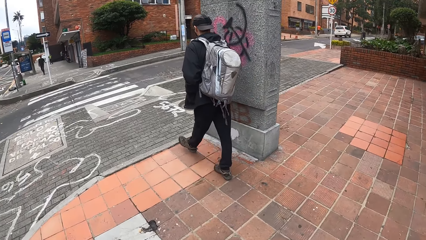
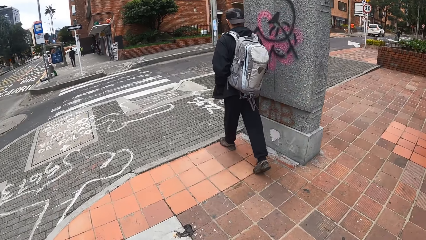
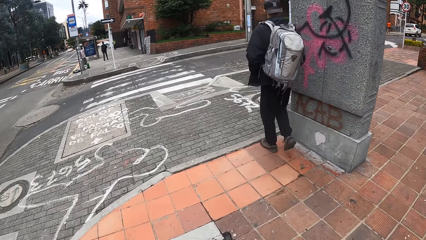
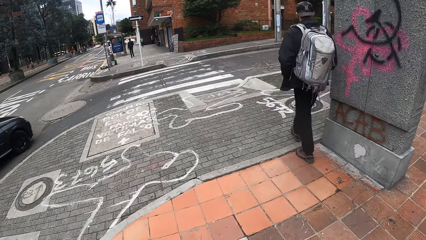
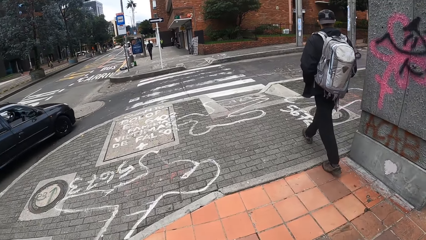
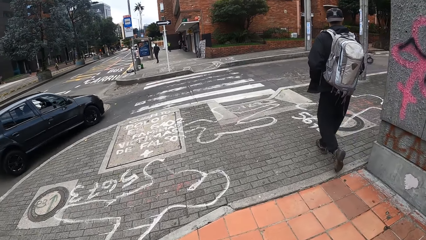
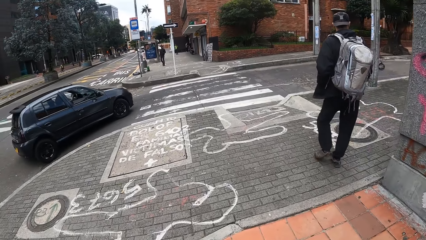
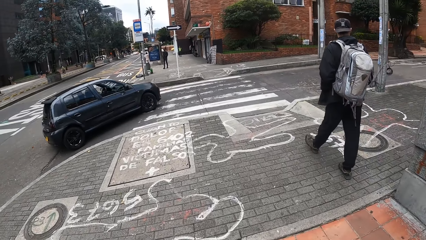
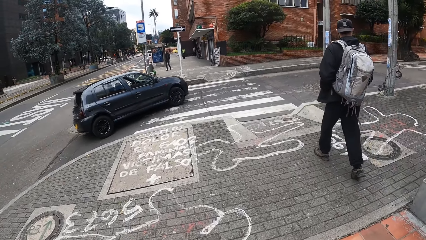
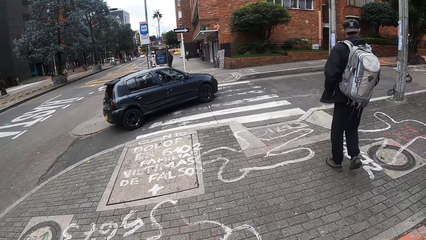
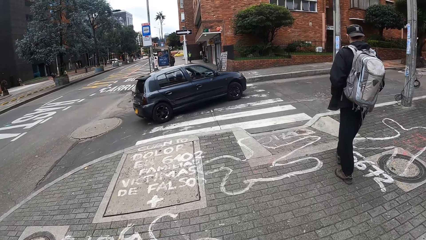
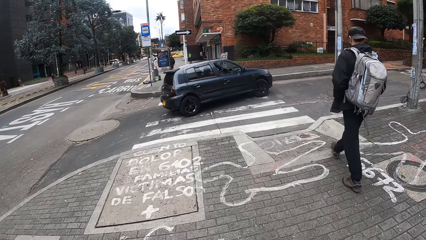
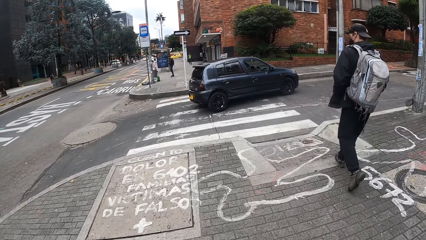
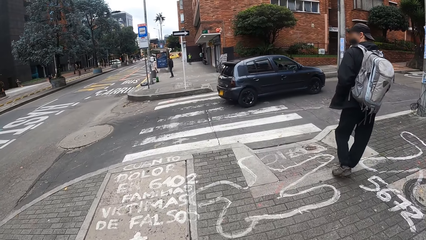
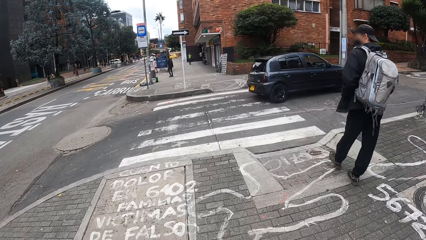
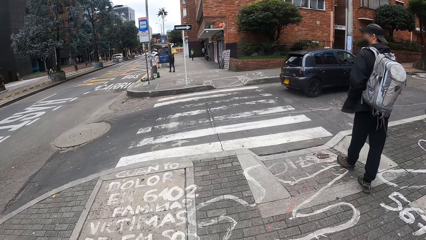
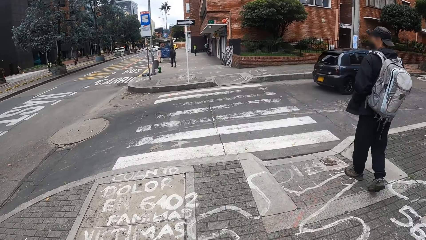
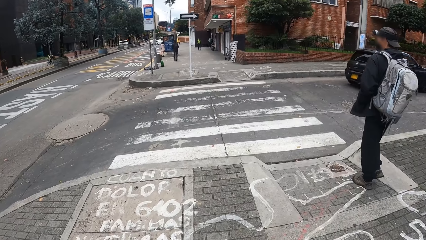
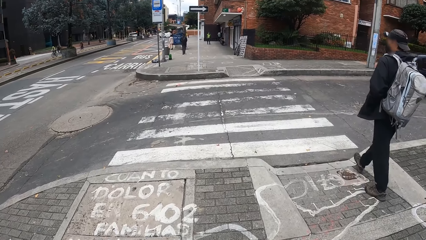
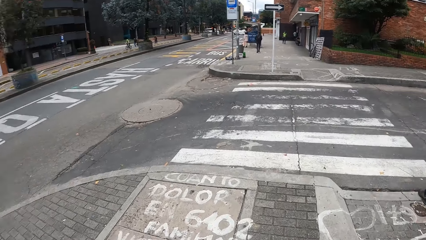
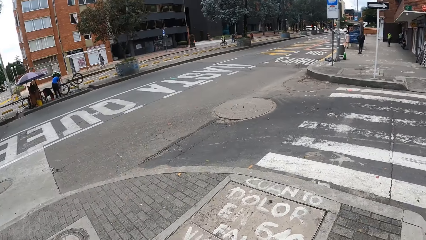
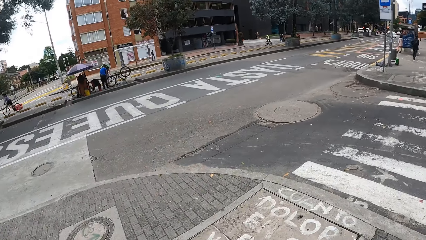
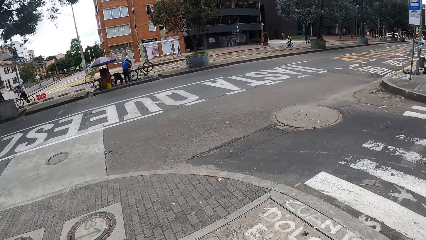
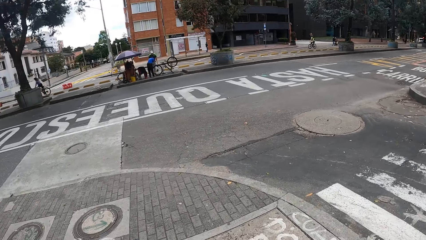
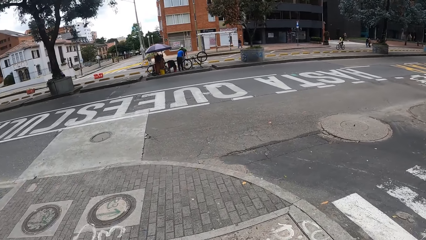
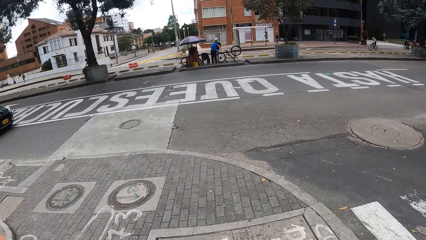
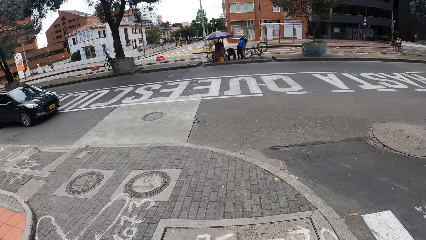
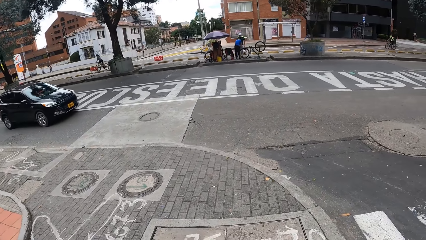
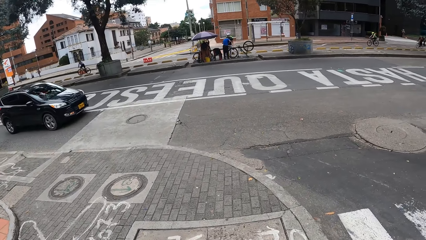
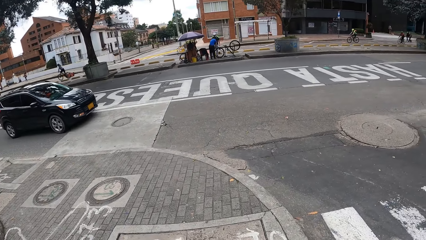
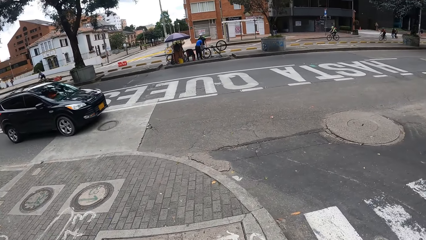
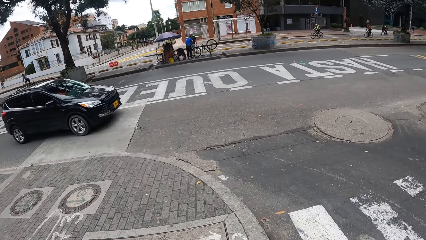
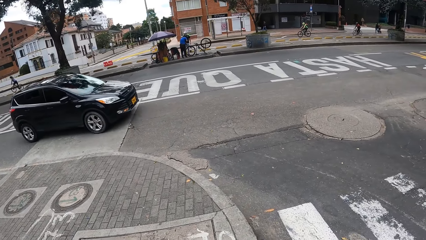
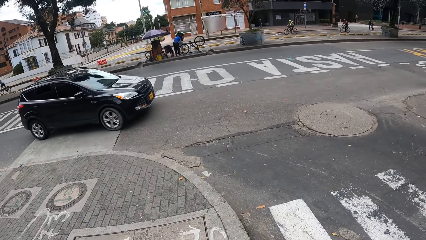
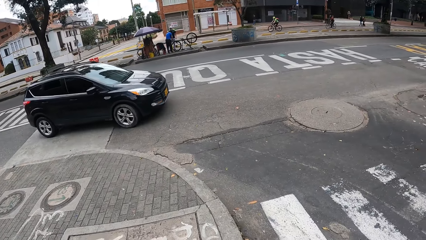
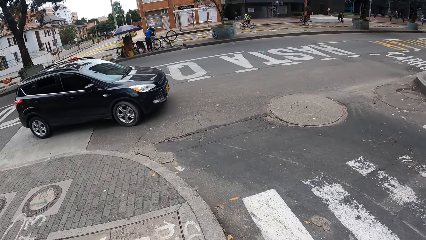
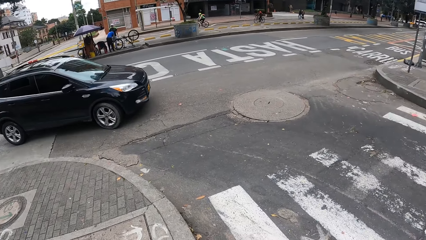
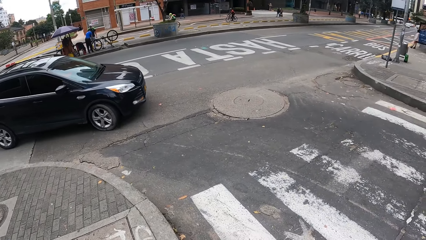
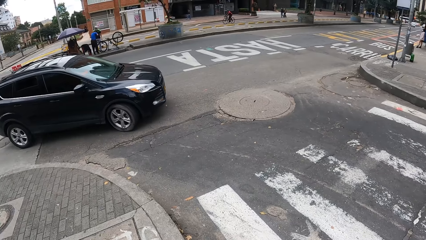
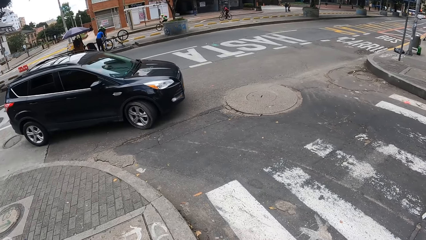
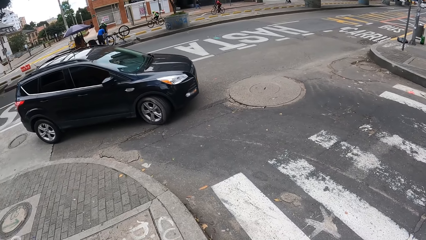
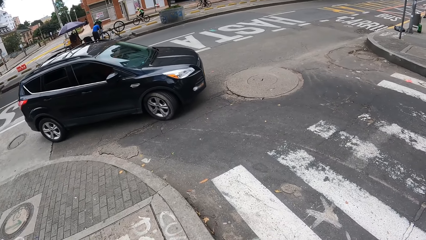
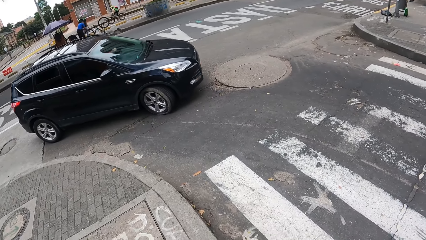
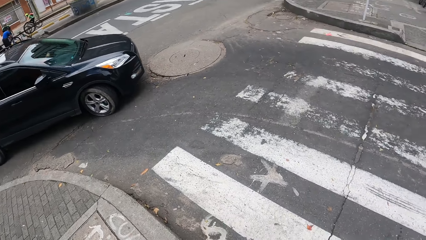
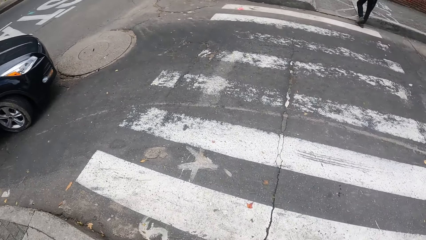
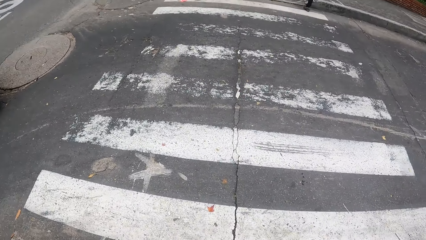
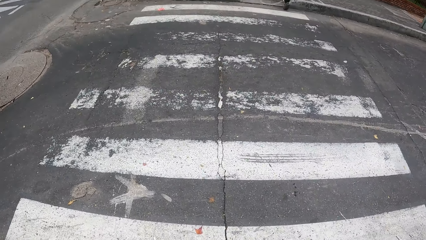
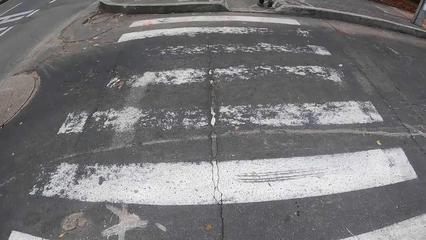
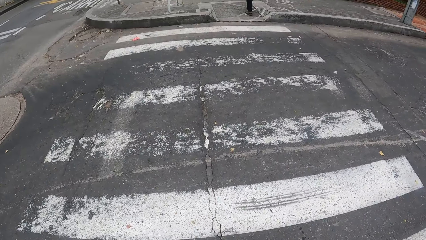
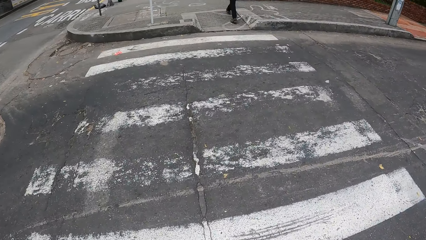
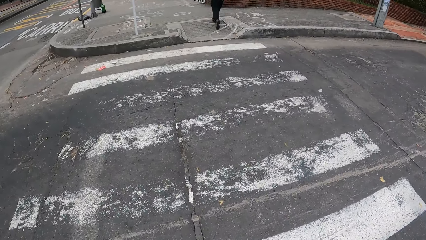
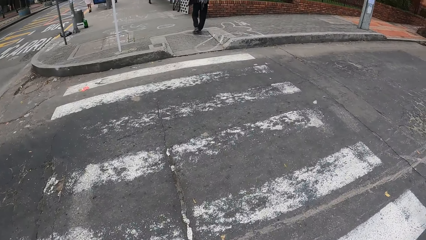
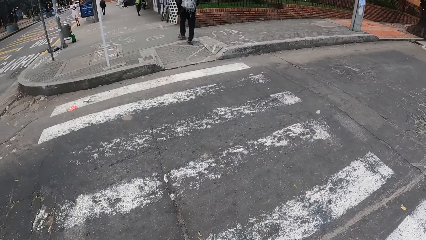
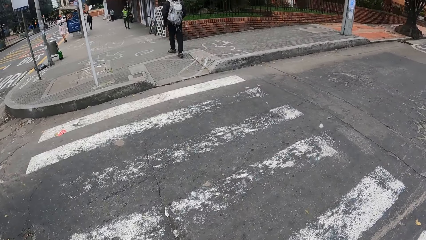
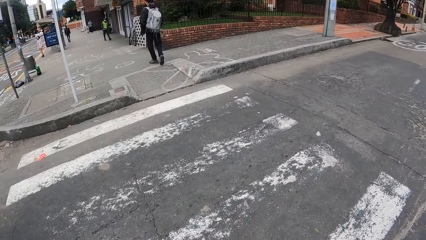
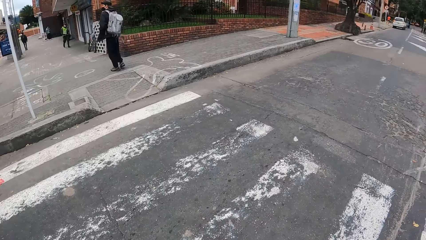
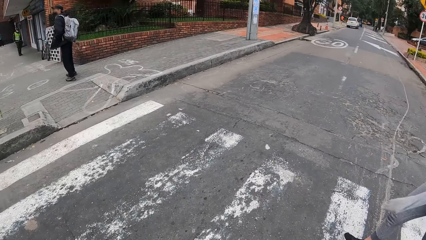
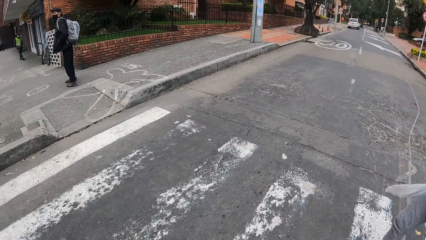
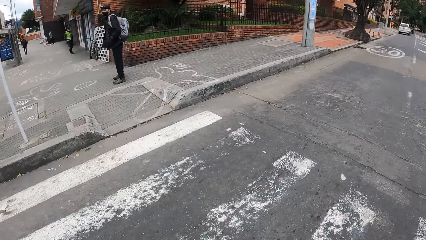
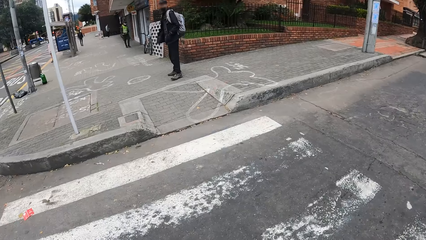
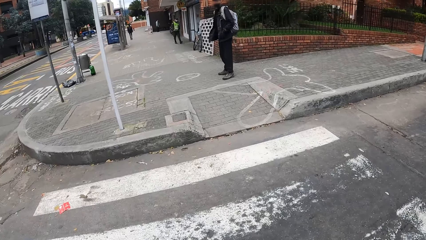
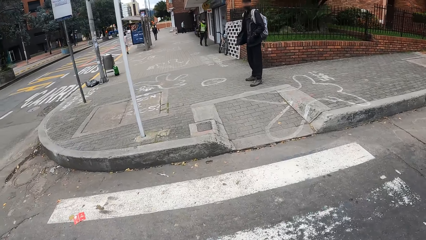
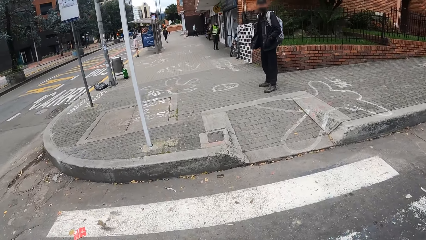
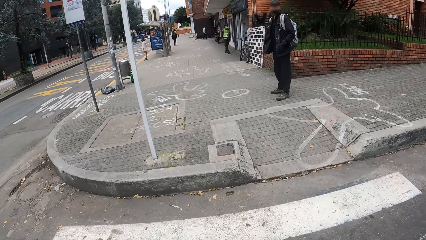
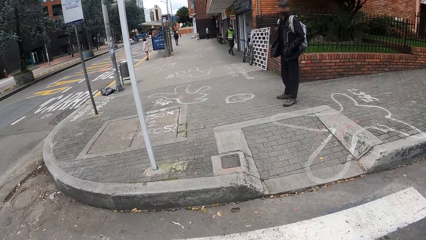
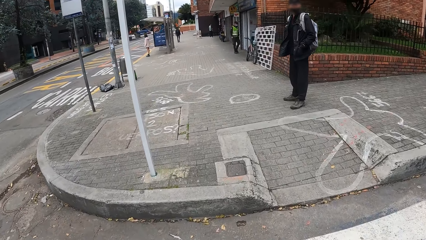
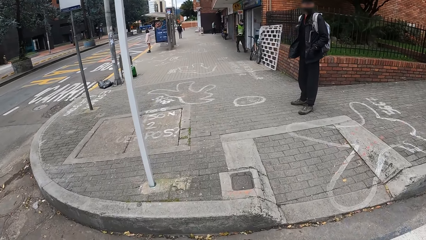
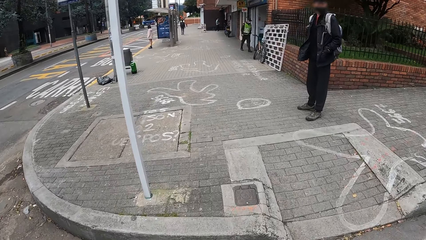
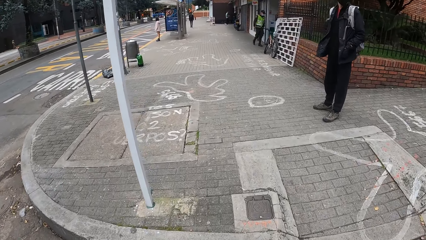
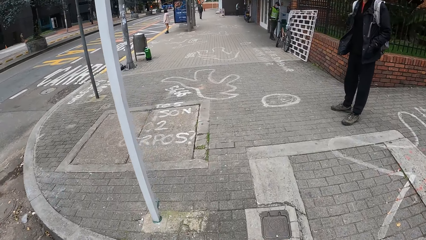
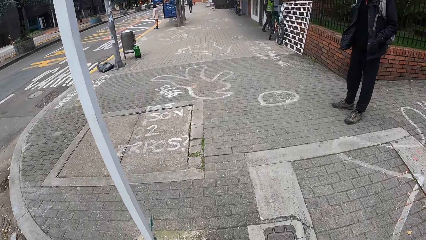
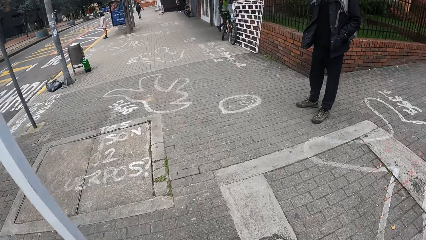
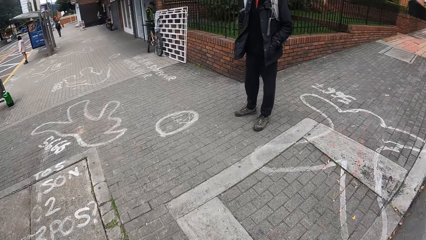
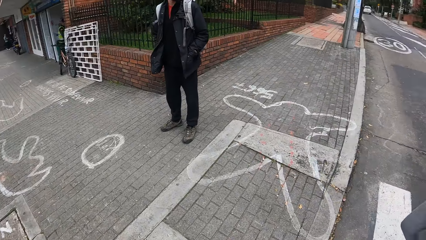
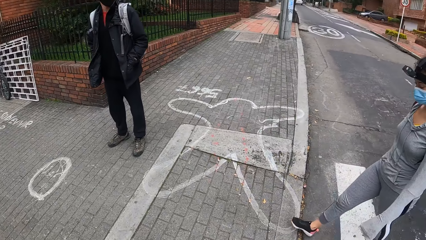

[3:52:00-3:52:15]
The camera wearer walks on the road. A man crosses the road. The camera wearer crosses the road. A girl crosses the road. Another man stands on the road.
